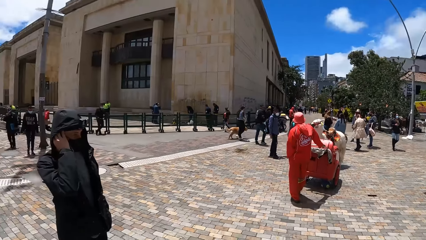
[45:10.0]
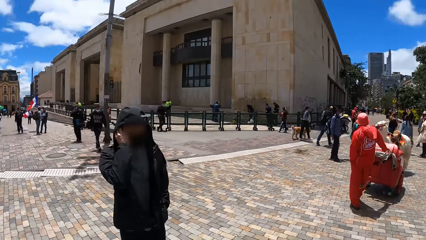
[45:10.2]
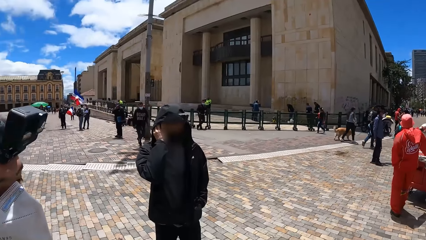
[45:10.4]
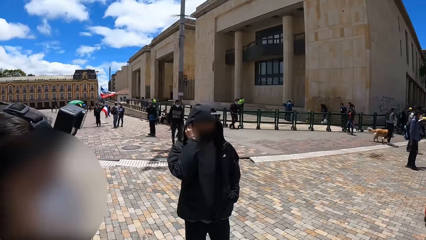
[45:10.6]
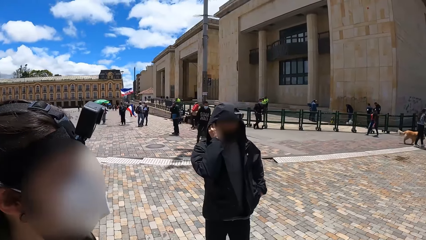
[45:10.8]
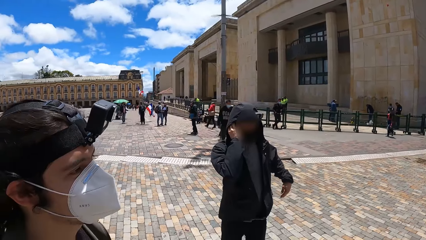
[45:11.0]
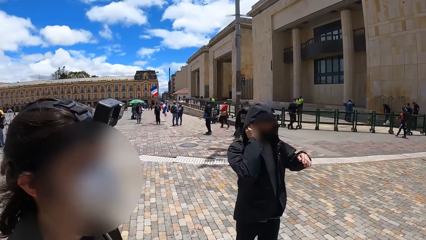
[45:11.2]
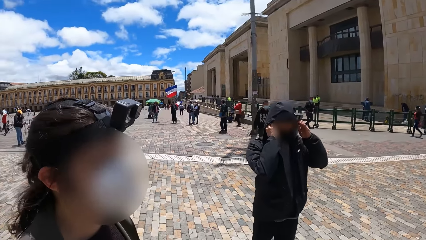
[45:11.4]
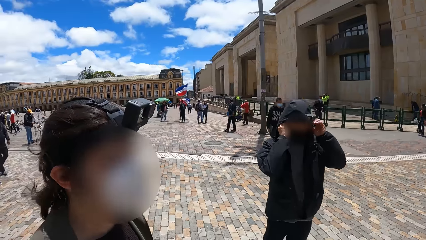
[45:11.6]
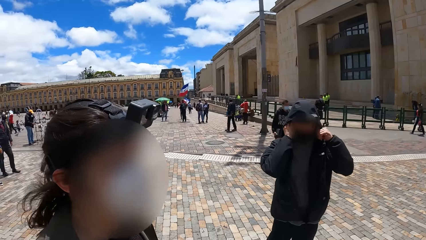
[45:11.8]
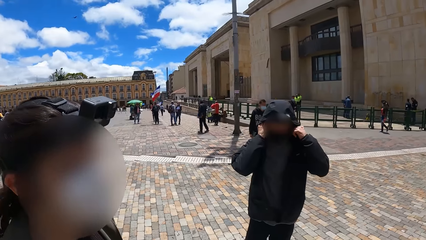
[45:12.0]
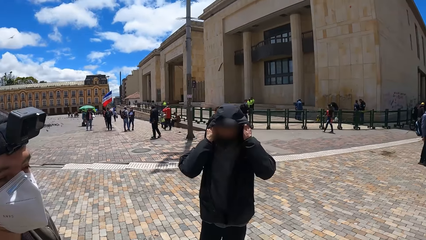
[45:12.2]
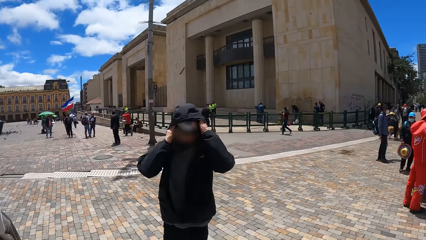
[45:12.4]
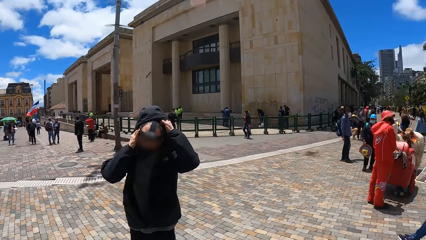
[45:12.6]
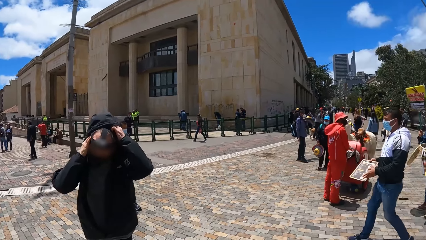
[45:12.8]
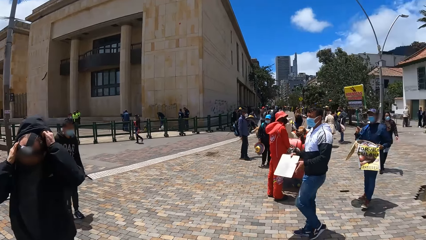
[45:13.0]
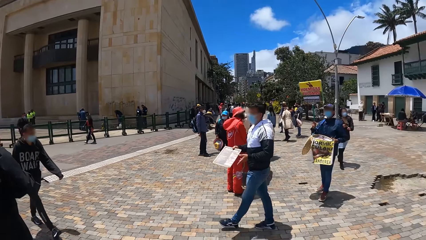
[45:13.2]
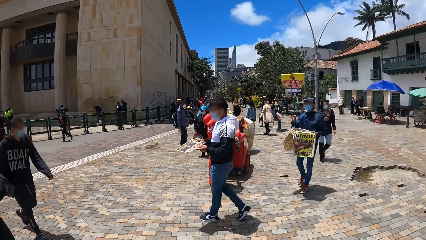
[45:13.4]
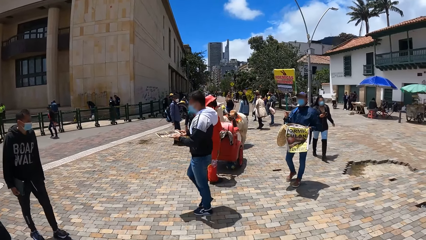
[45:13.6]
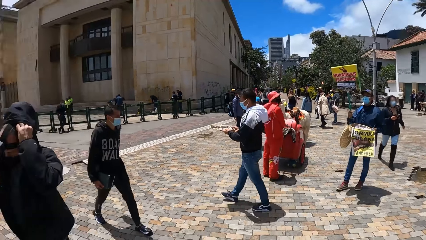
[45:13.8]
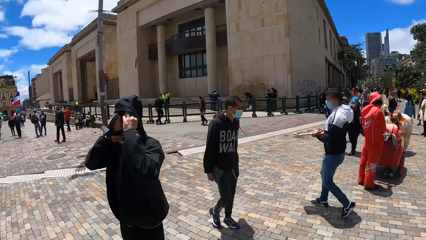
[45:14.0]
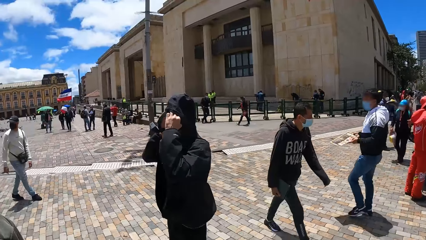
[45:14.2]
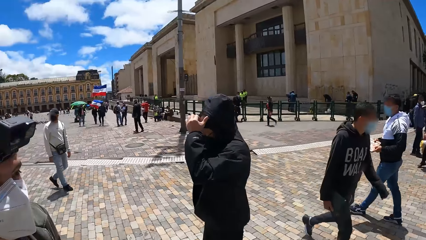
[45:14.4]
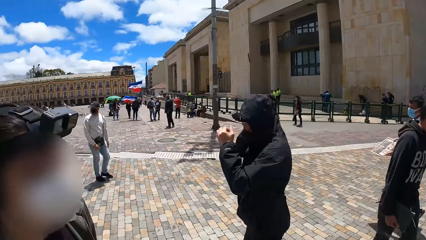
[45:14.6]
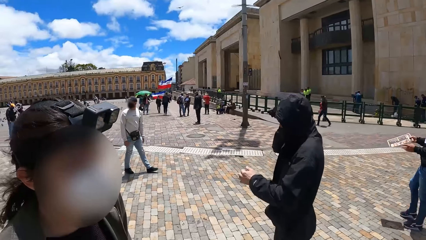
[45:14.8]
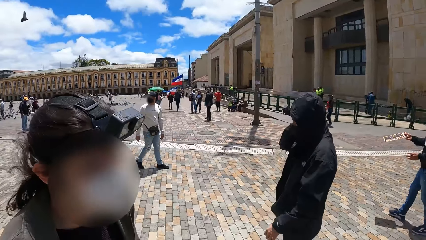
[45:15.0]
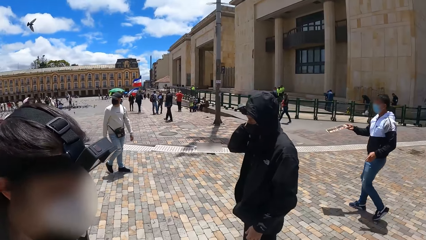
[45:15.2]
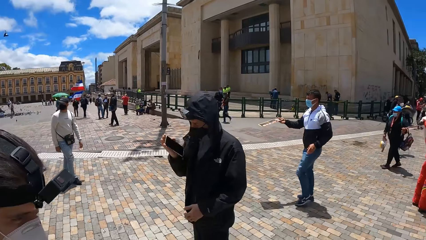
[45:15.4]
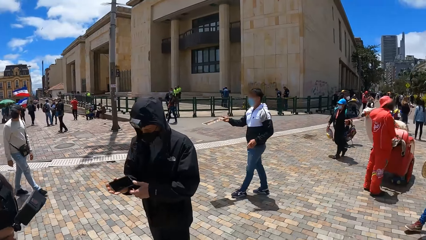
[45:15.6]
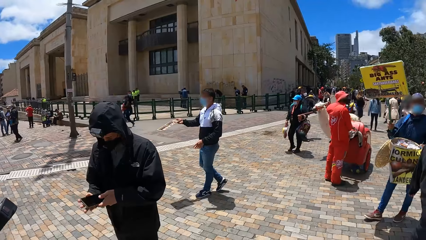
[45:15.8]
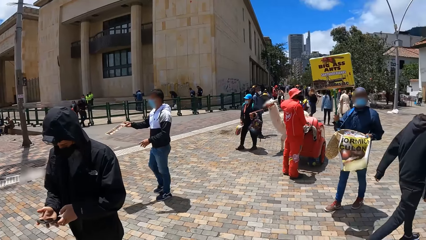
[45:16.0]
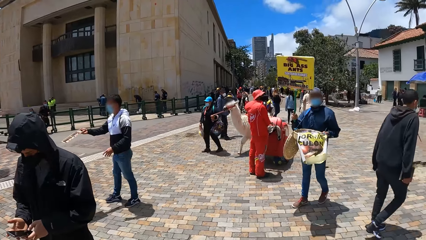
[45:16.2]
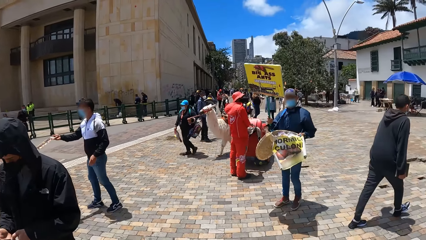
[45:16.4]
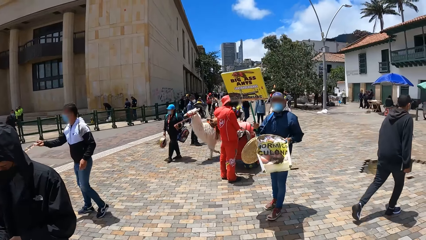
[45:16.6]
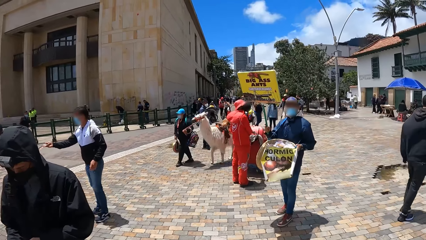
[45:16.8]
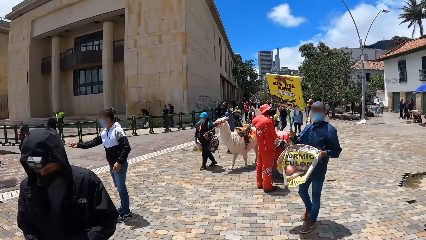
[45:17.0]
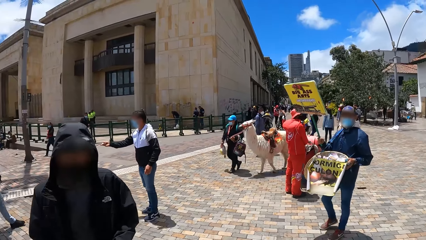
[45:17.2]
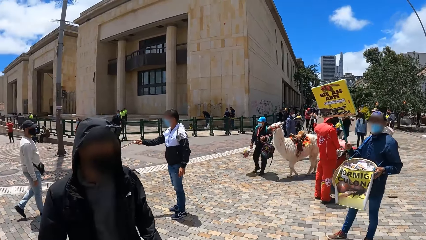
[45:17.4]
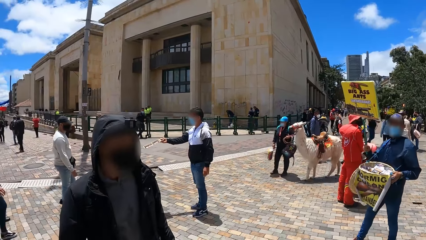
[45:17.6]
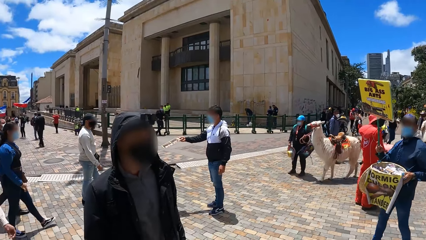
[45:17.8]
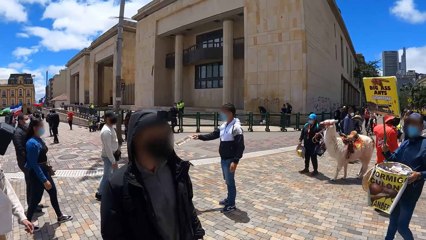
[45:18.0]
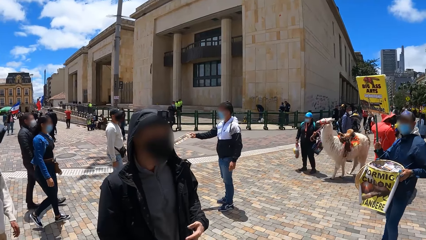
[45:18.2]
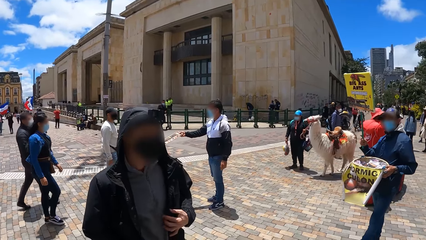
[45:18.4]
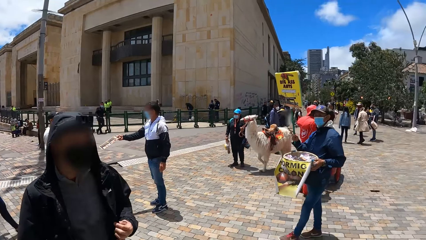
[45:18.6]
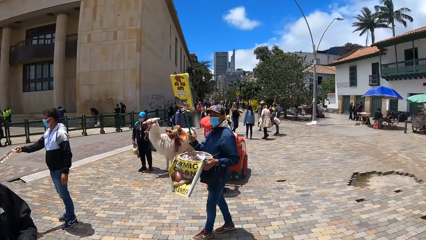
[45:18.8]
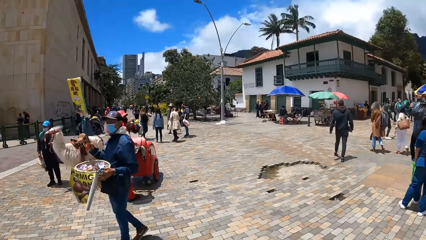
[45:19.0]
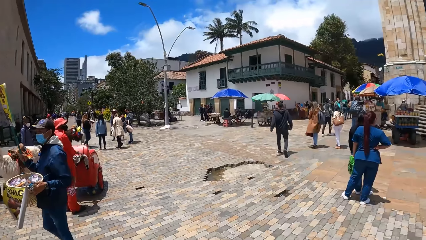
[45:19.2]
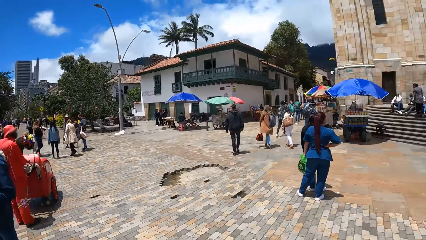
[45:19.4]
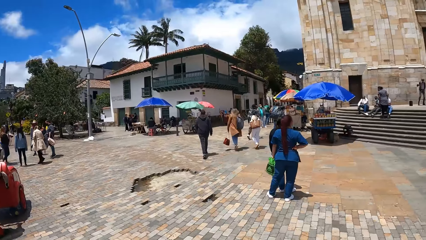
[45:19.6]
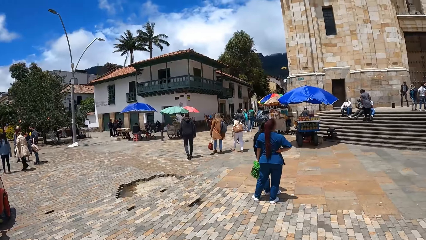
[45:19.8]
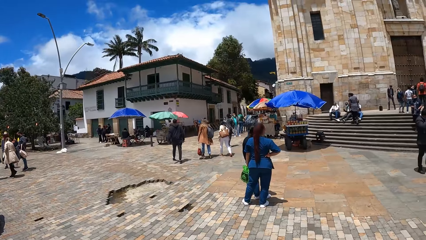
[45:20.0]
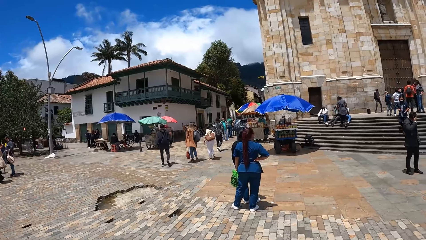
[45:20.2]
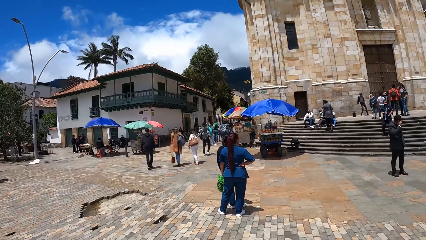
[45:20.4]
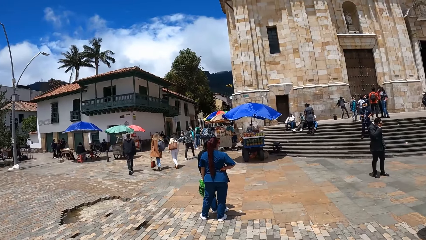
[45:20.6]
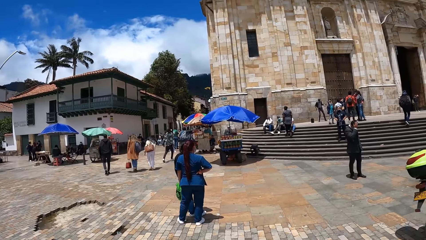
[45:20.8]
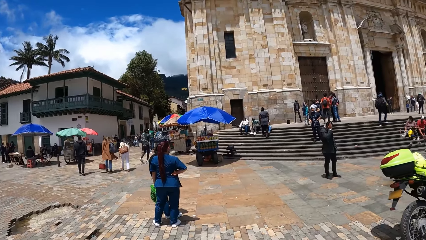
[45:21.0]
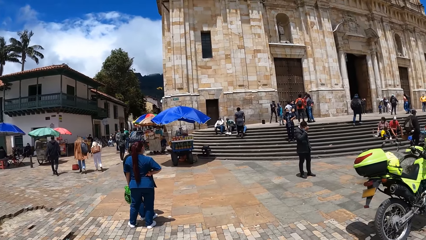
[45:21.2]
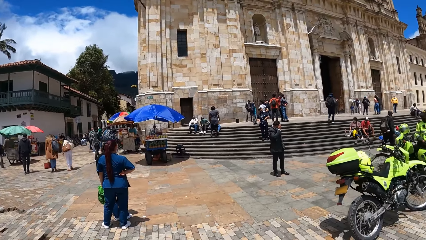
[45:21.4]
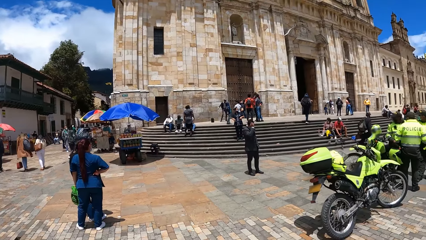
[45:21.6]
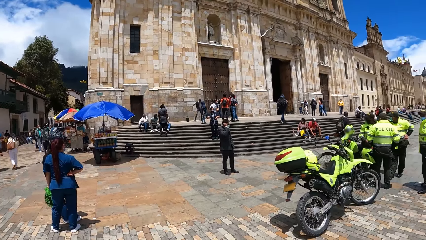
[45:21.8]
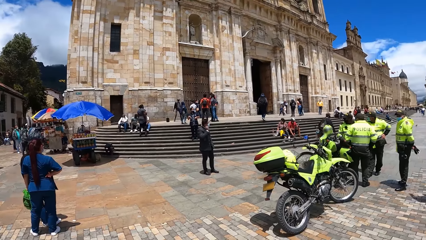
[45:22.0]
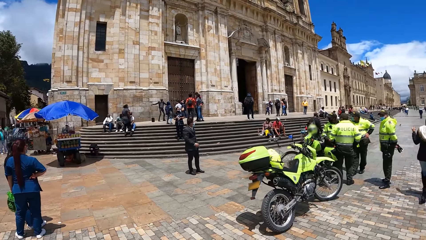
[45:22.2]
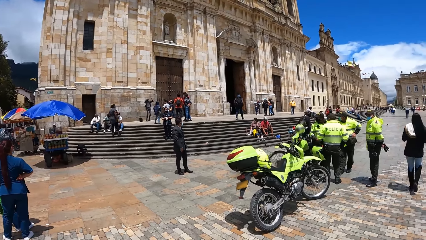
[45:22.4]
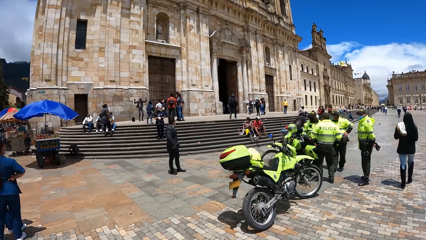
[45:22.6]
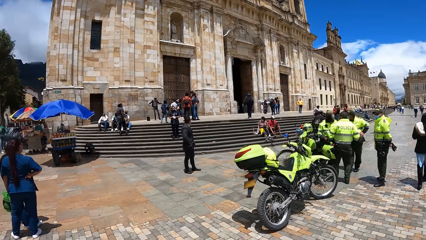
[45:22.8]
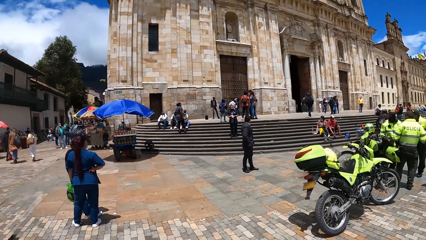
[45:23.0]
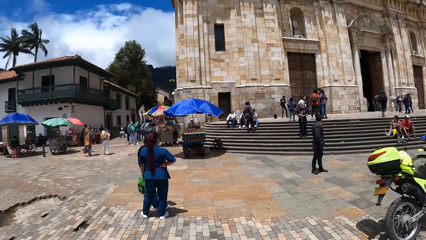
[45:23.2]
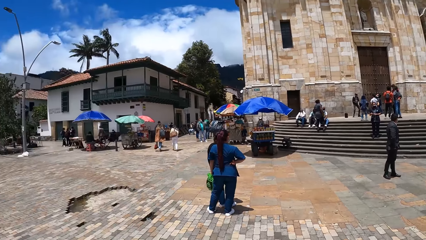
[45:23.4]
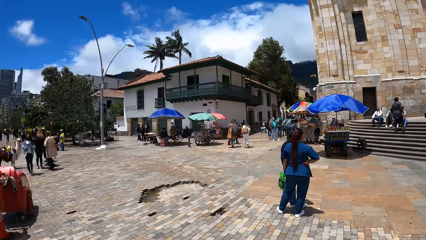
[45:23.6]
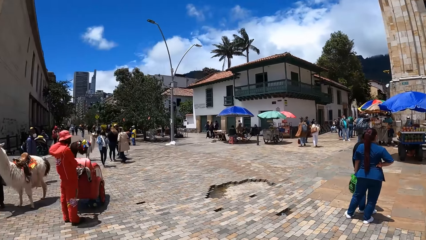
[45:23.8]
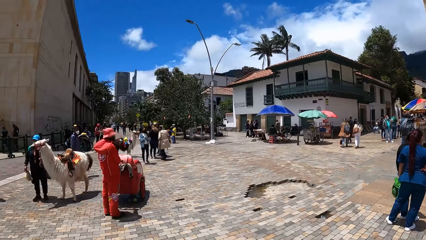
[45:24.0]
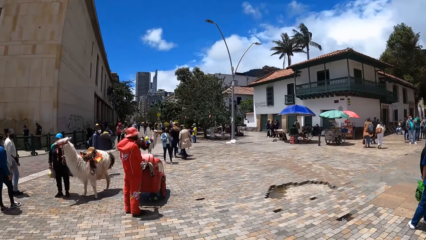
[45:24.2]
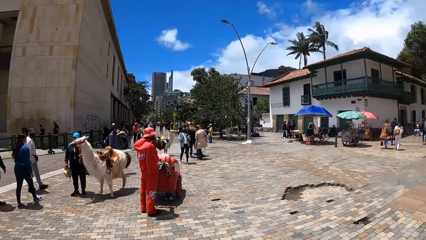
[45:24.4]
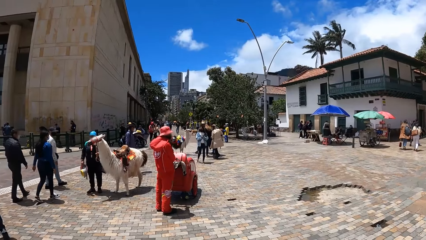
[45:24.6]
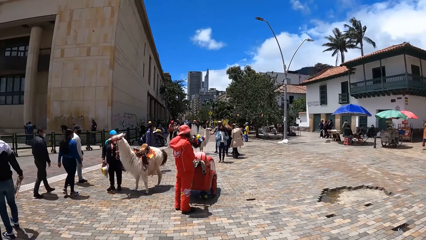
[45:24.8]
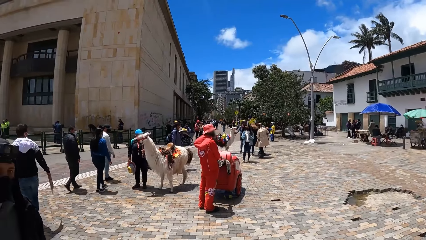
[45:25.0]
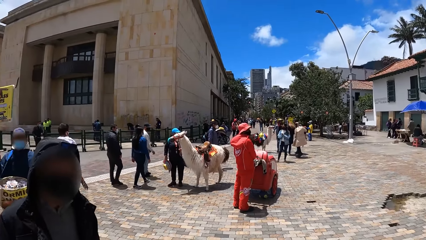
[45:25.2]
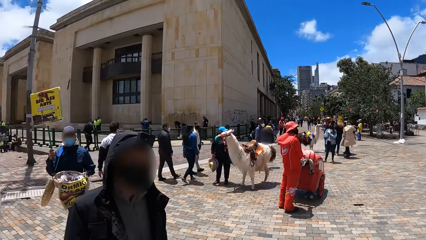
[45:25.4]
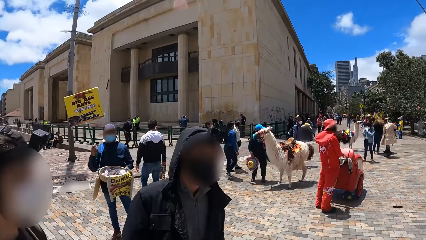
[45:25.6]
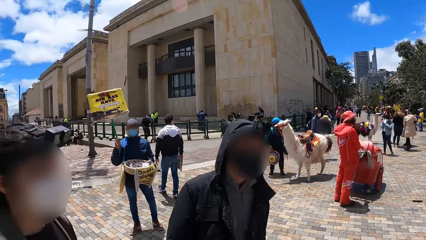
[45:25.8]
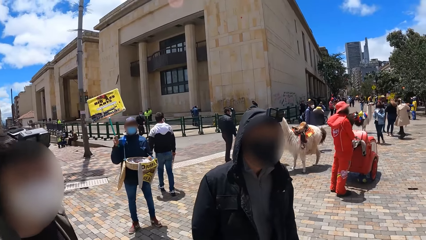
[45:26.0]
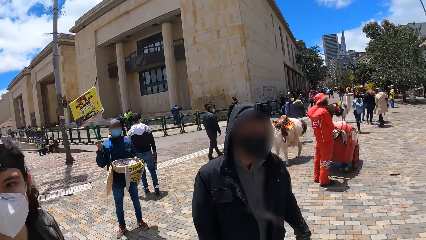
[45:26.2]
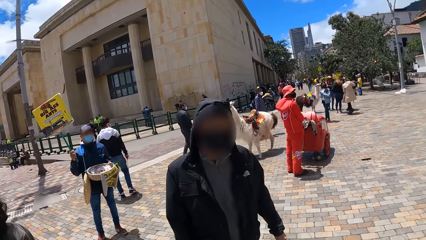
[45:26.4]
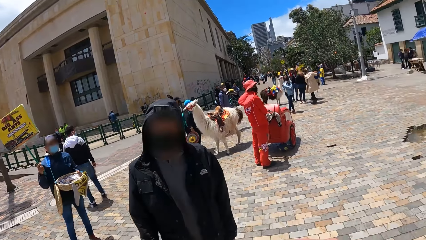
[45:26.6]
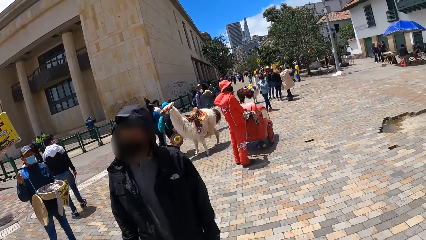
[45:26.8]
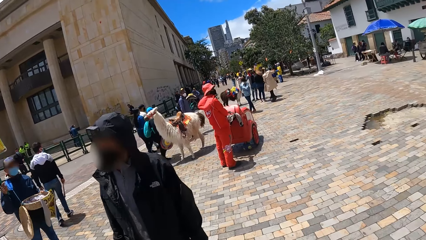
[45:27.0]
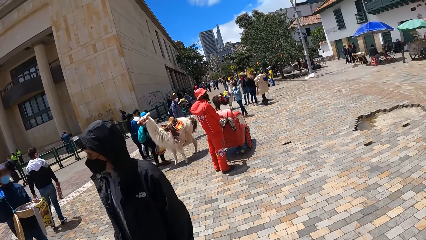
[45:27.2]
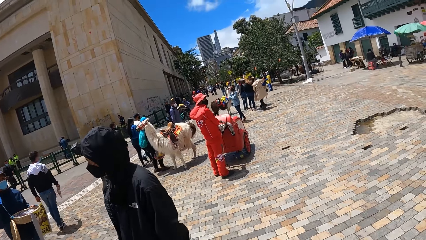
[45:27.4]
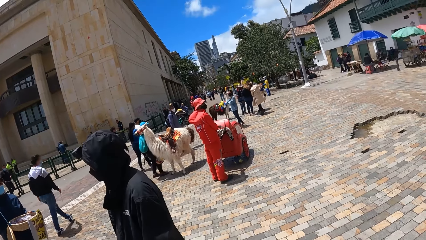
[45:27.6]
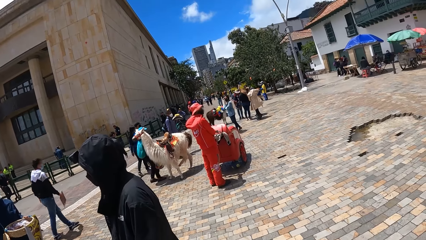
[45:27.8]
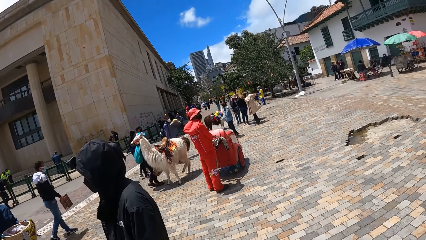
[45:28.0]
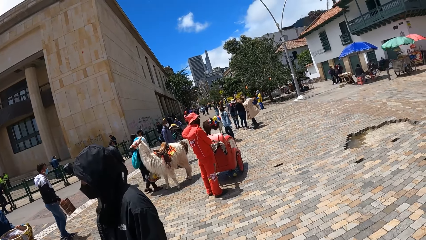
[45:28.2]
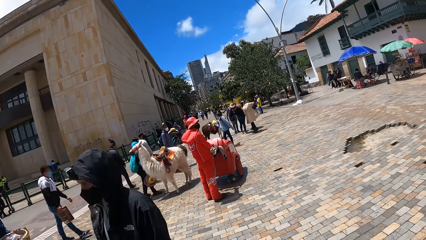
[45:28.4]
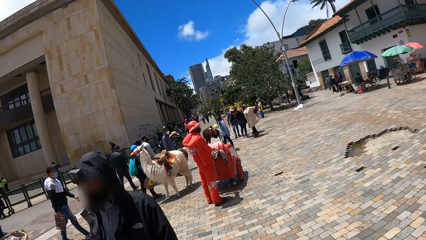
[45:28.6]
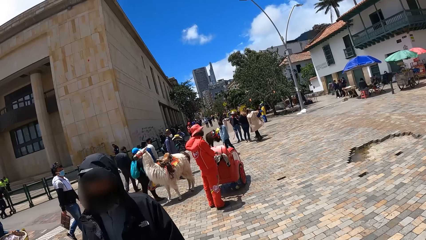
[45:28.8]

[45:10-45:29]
The man holds the phone with both hands. The camera wearer interacts with the man.
